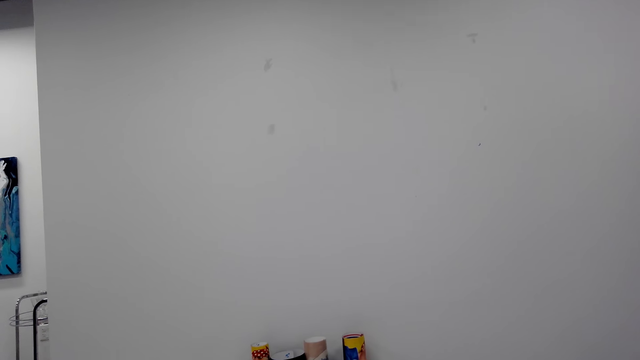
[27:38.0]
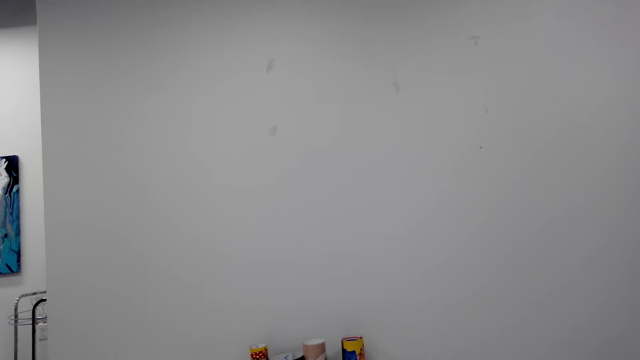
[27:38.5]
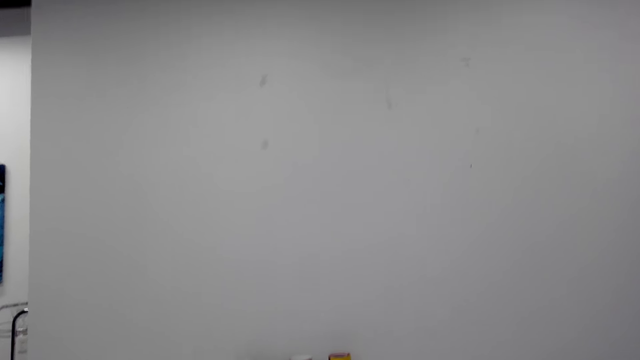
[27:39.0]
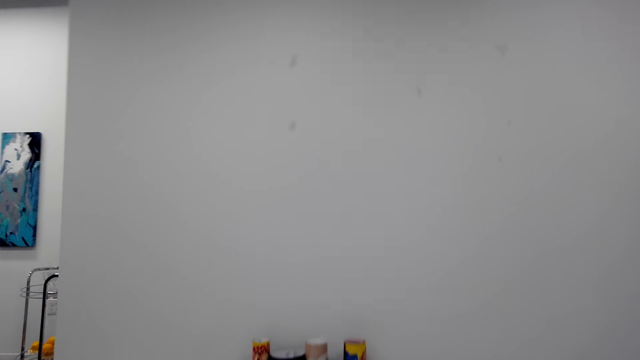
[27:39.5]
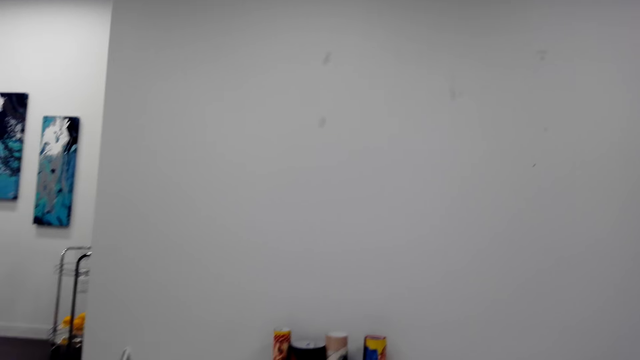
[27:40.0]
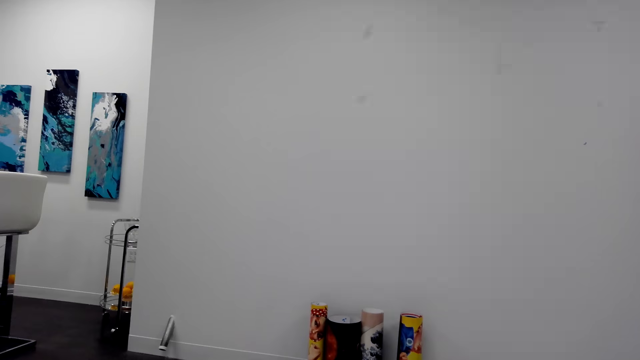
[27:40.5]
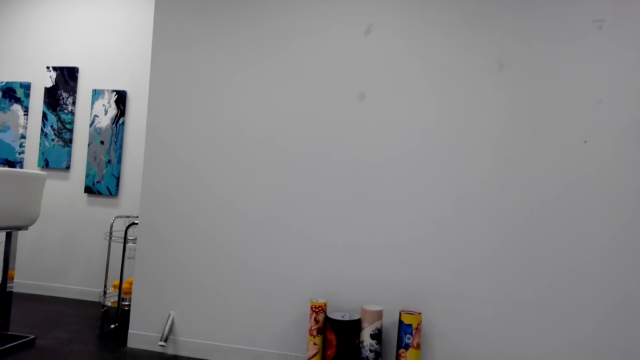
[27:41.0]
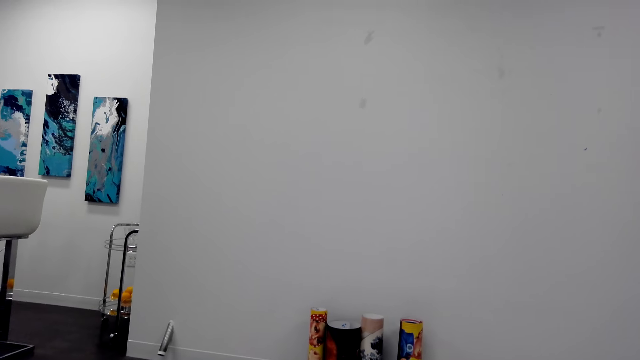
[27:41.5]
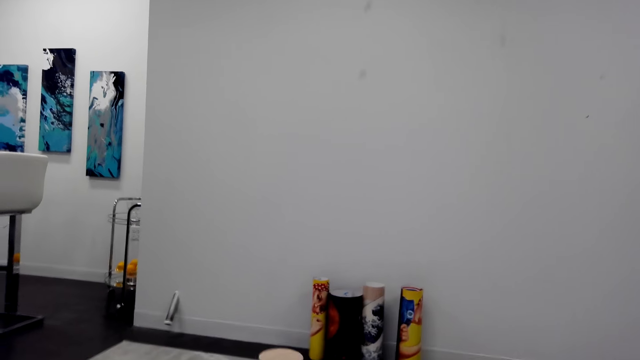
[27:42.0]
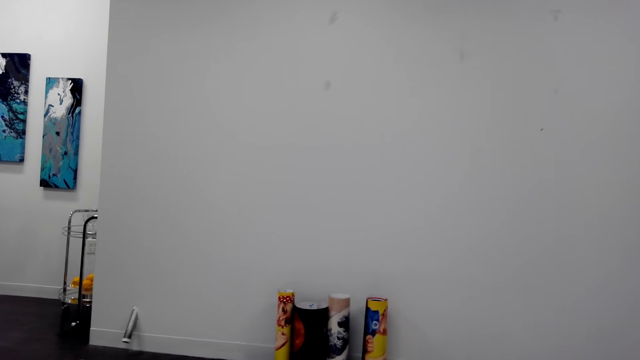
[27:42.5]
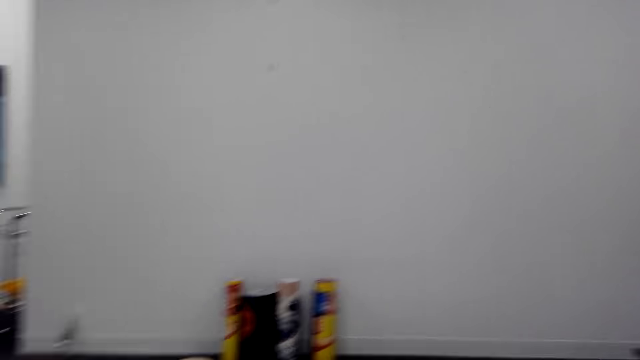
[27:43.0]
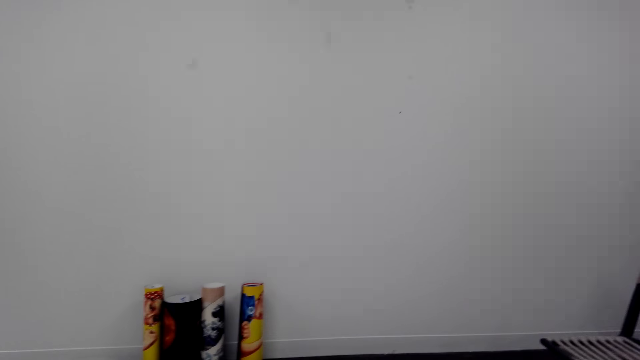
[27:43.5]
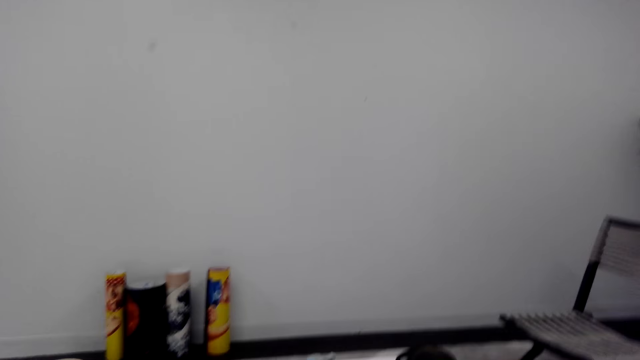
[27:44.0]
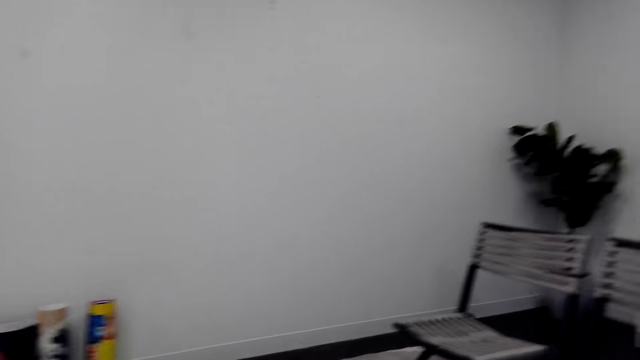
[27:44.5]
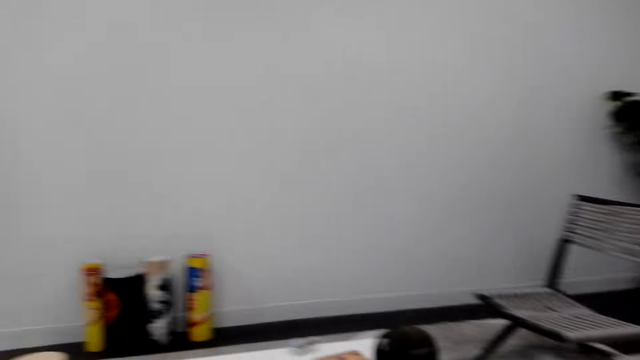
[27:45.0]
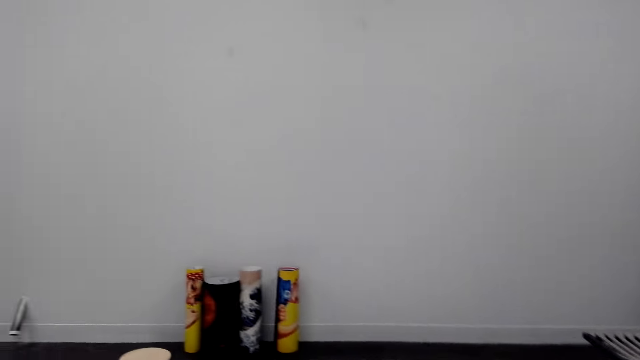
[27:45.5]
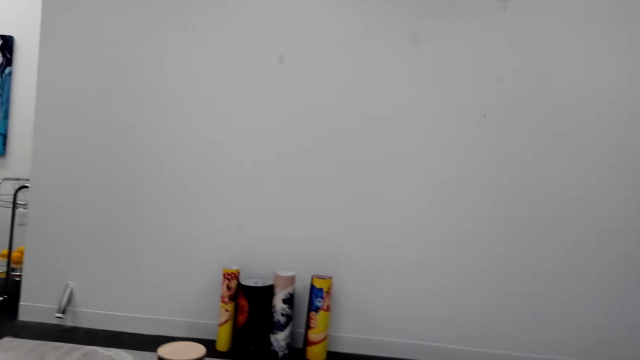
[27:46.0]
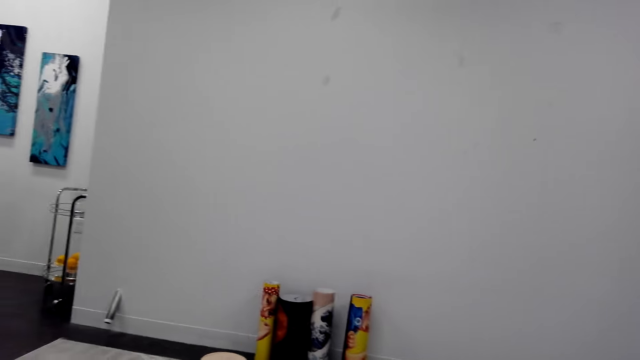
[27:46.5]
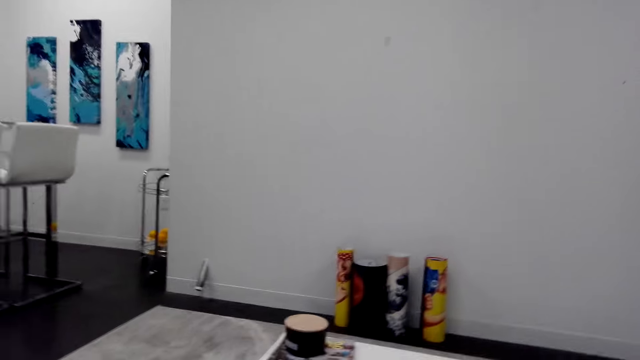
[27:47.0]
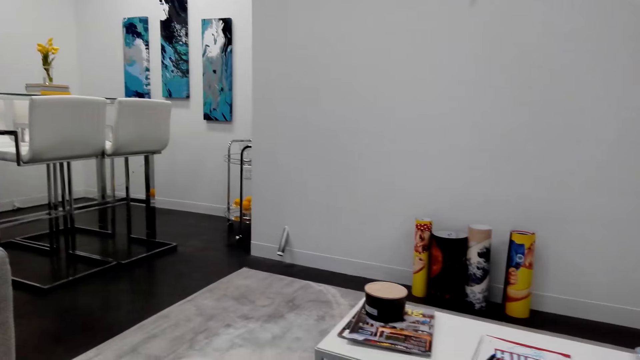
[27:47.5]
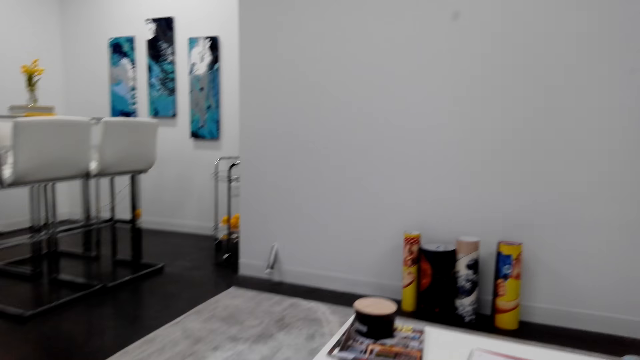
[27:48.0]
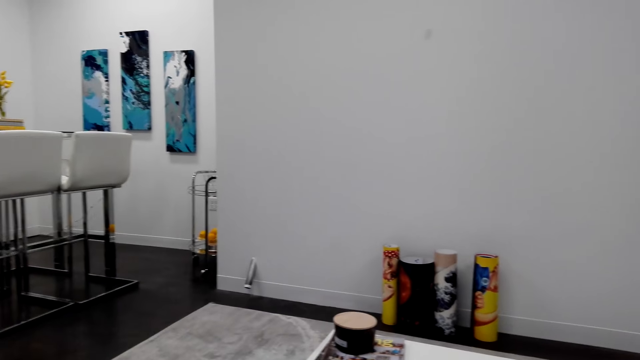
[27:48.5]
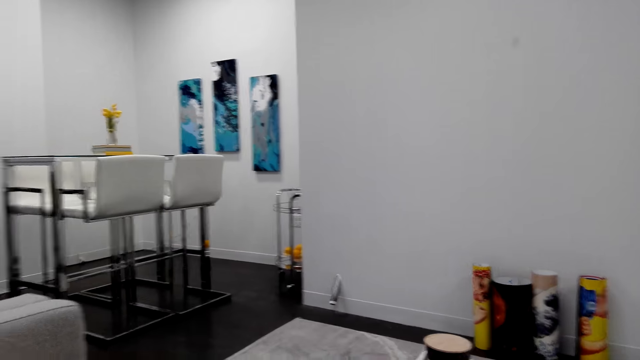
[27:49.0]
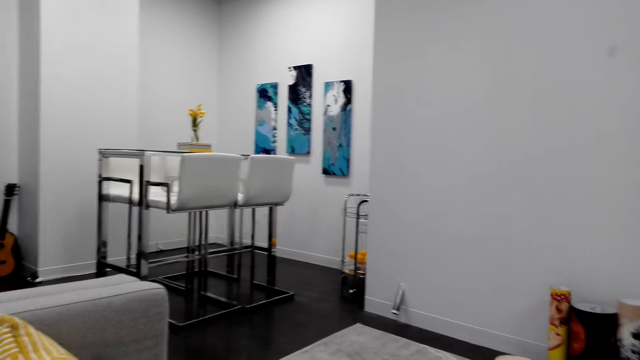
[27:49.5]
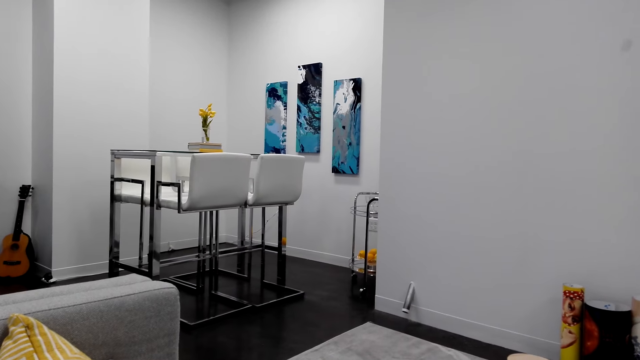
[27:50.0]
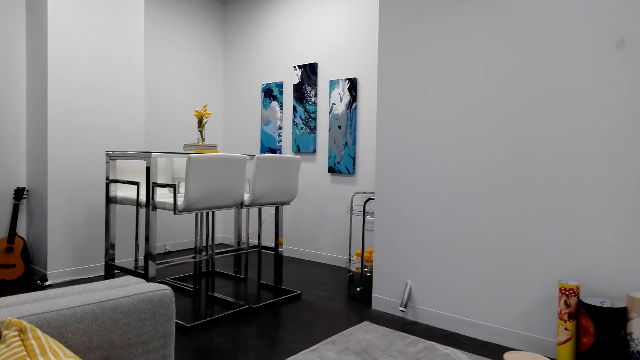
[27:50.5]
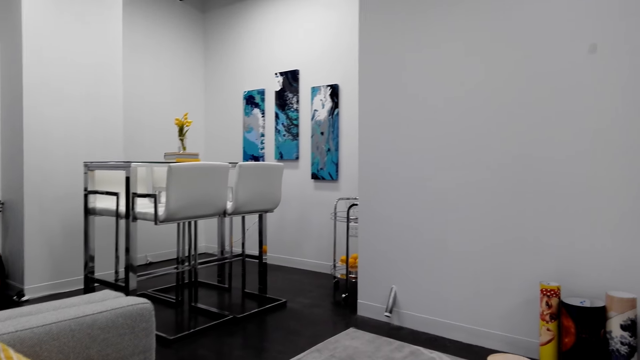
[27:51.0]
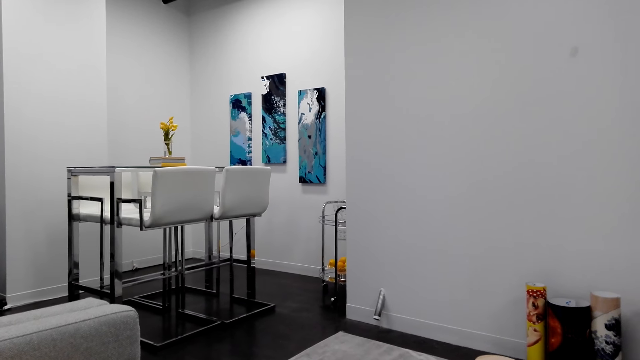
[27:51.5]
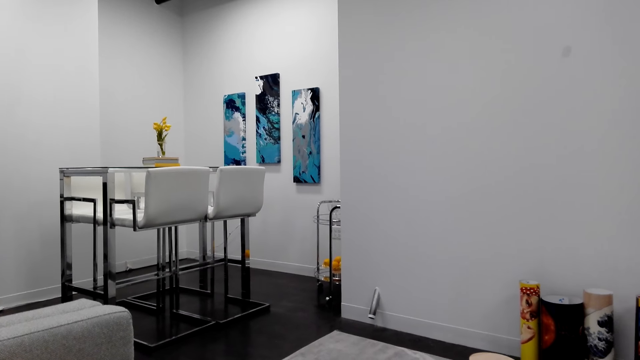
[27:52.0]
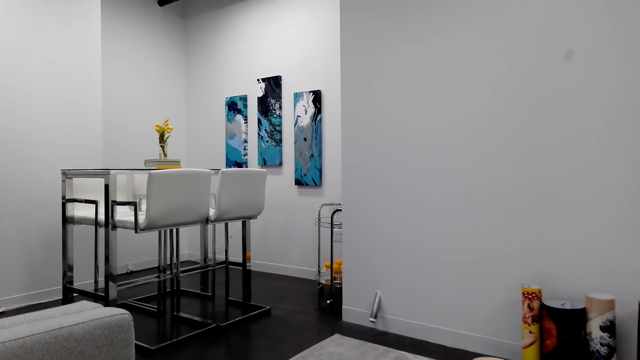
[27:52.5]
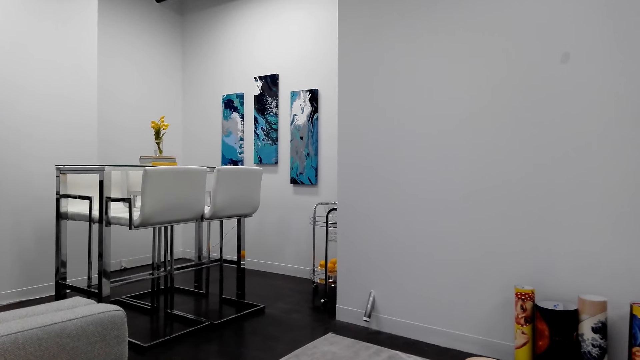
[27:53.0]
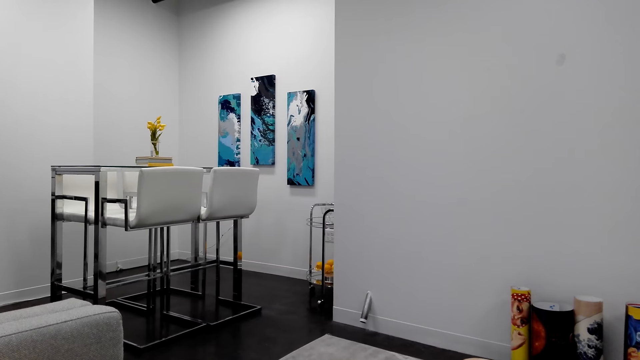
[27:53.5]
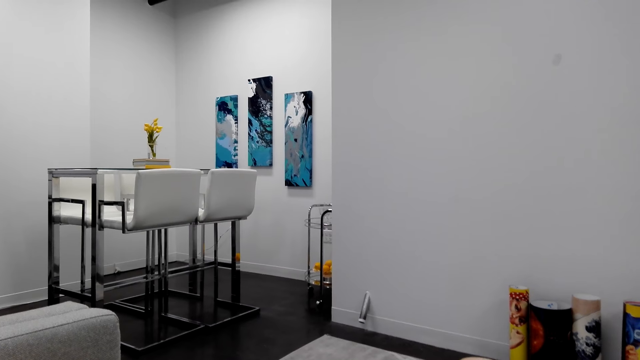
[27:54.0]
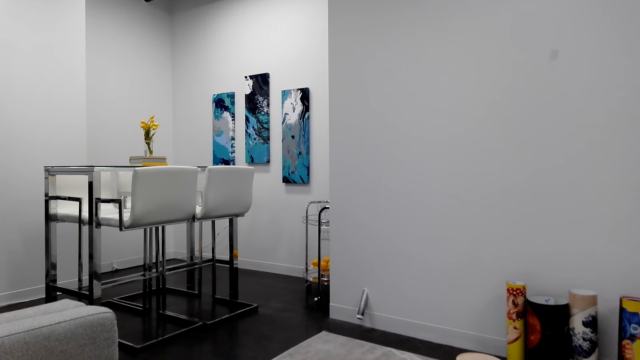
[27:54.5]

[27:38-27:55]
The camera wearer talks to a person. They stare at the dining table.

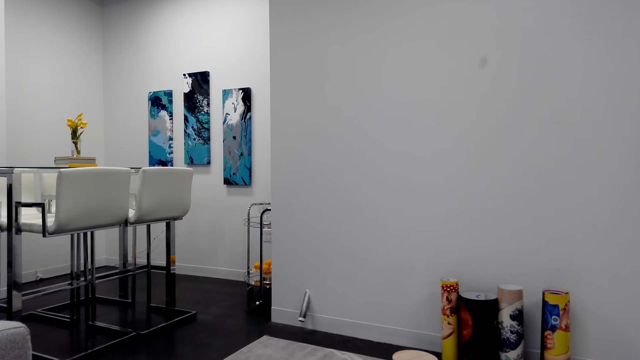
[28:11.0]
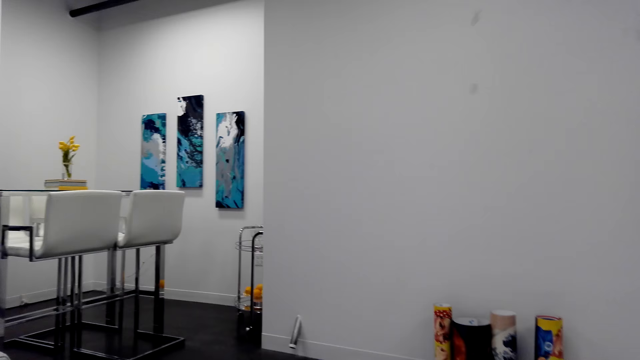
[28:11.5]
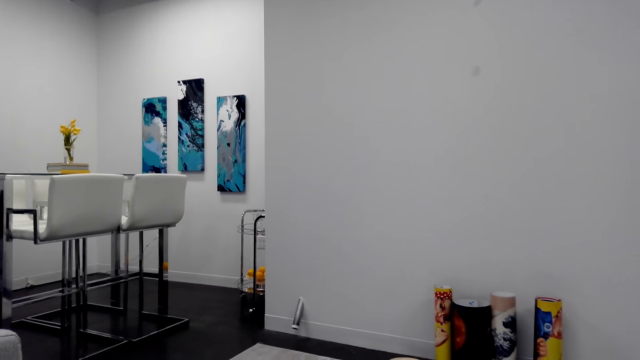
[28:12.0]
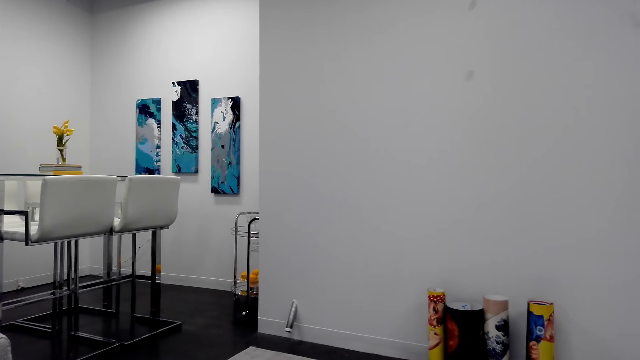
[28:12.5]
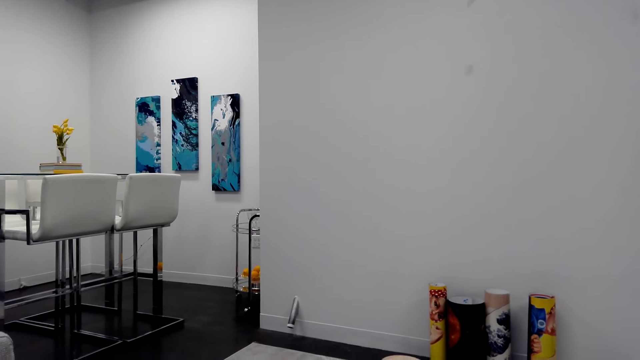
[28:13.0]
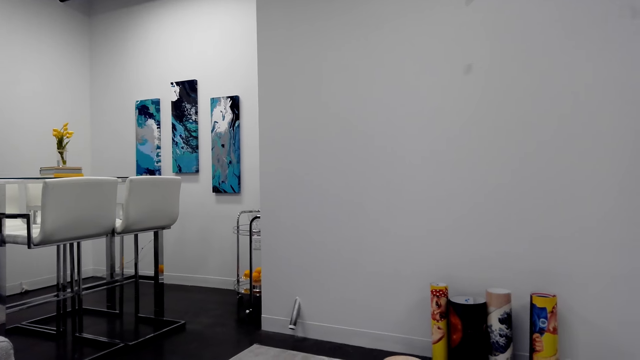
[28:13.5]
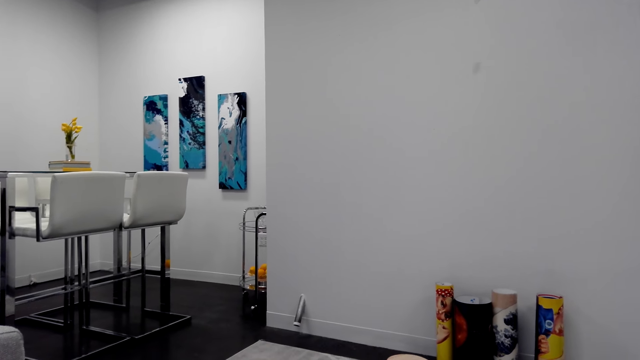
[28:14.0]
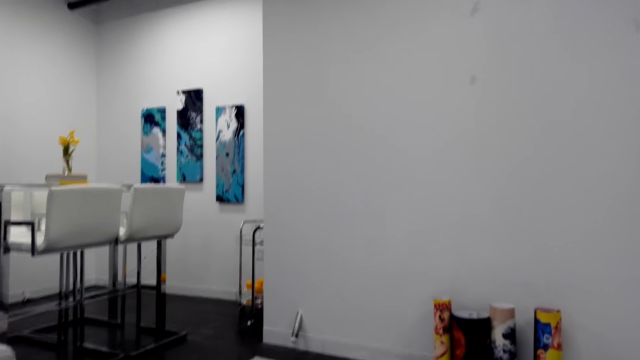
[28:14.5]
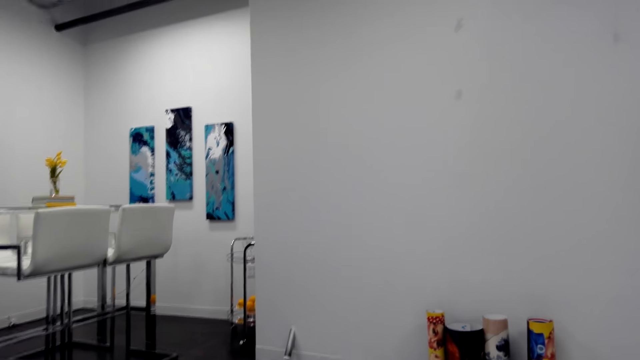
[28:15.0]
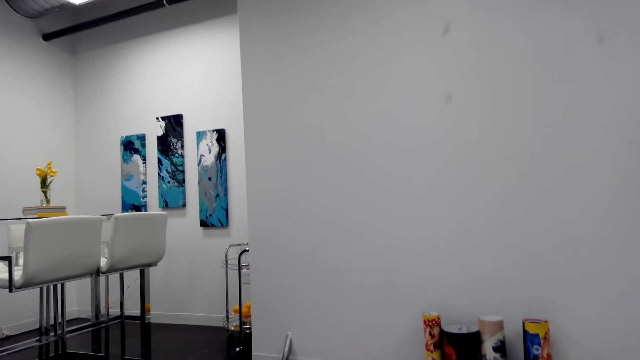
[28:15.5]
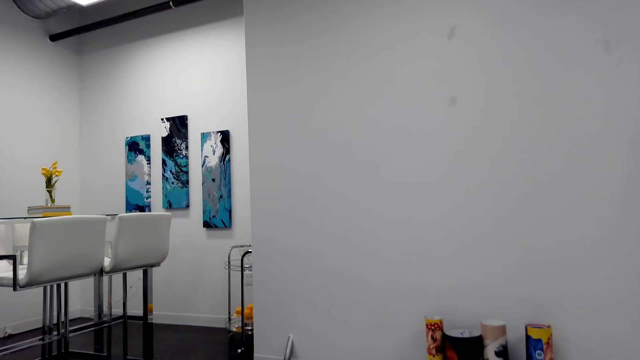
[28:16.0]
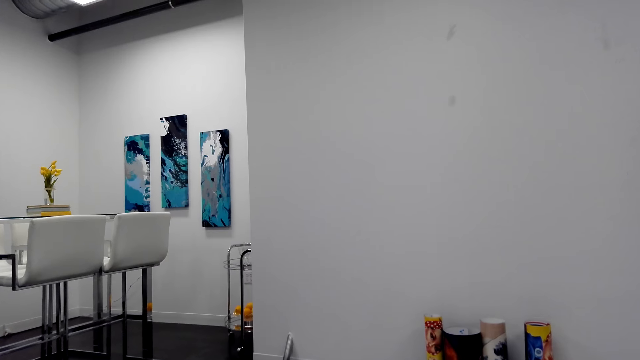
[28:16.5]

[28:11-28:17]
The camera wearer talks to a person. They stare at the dining table.
